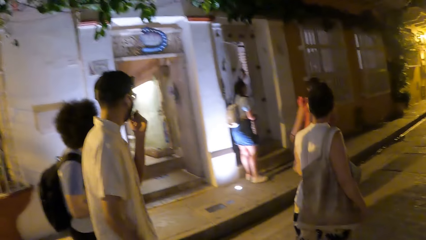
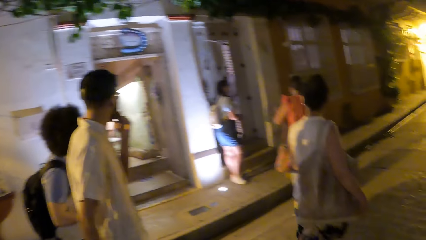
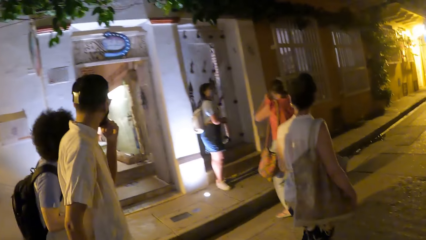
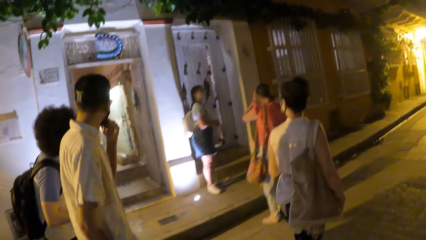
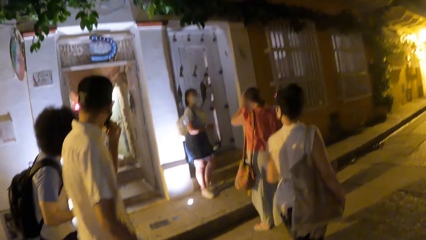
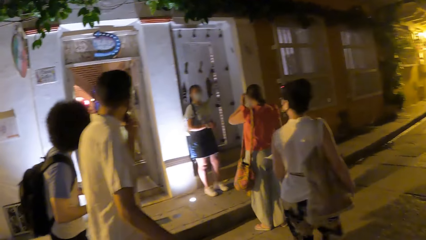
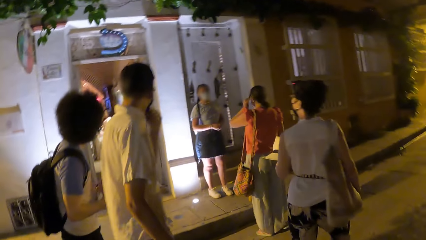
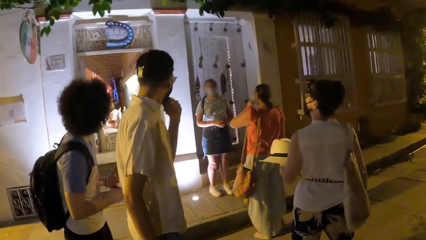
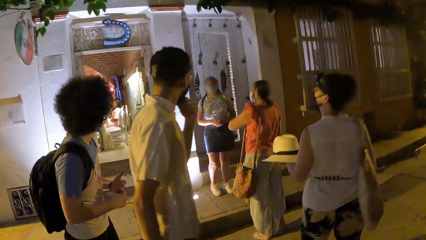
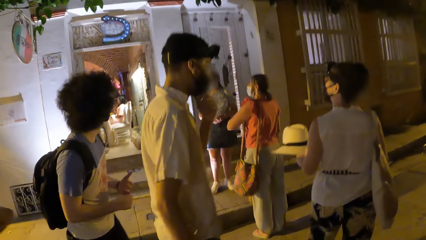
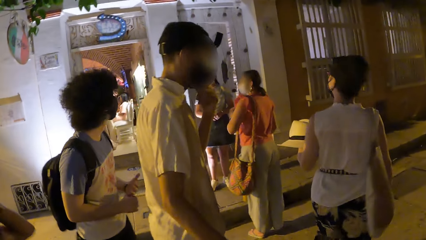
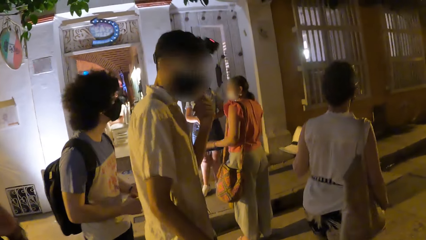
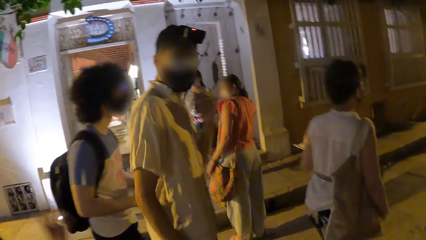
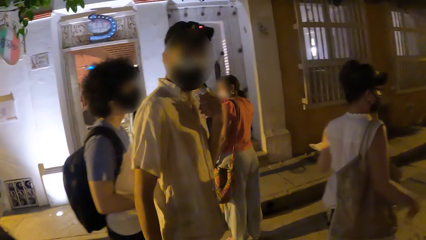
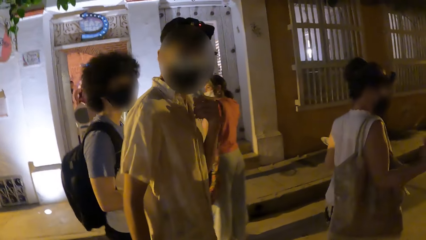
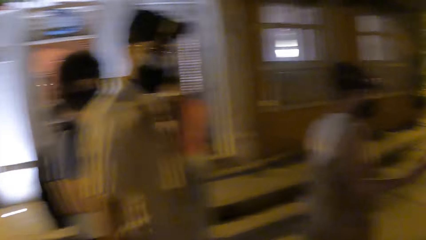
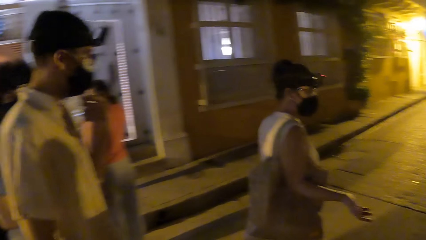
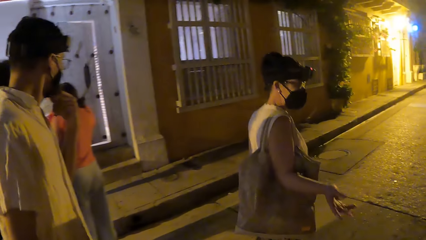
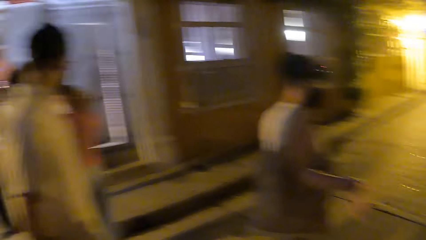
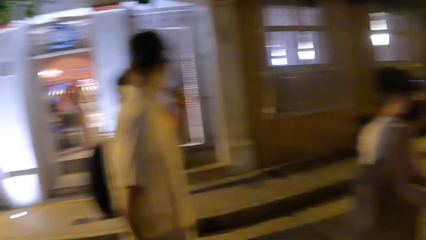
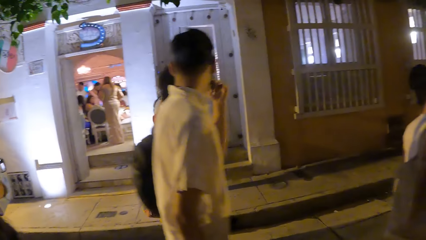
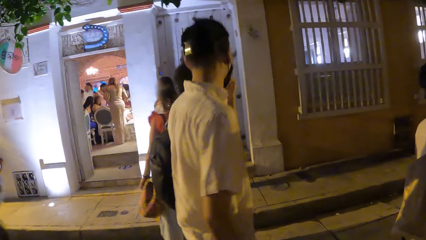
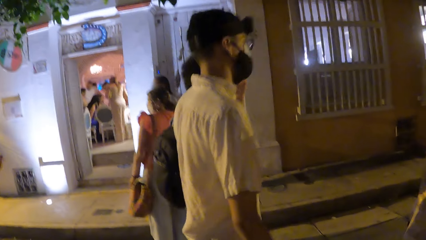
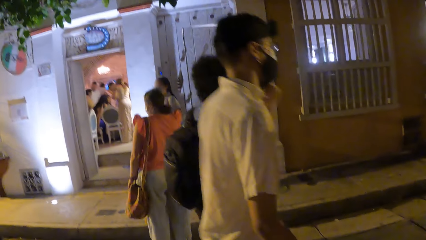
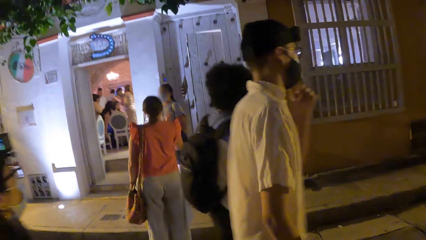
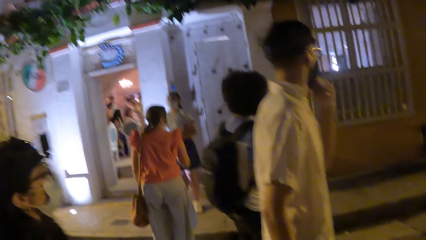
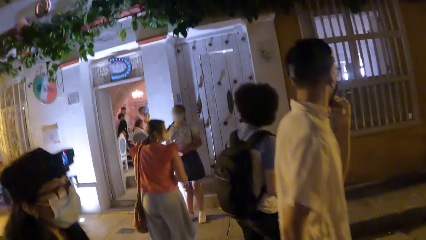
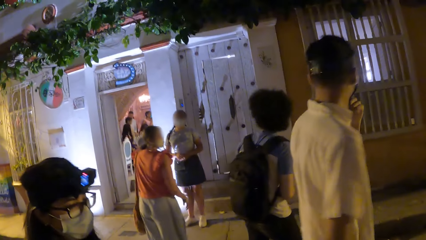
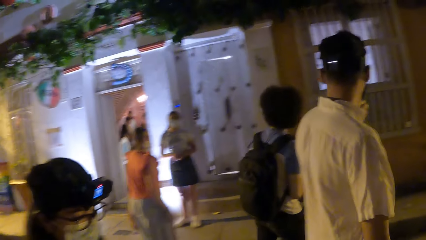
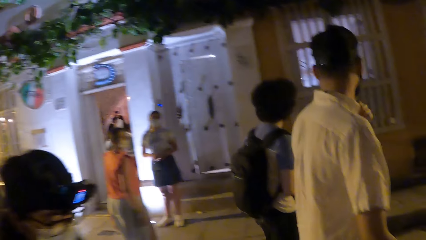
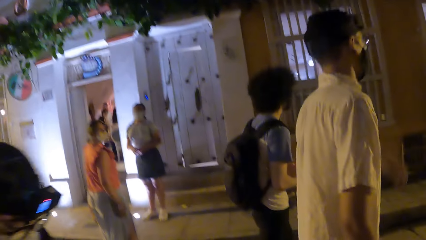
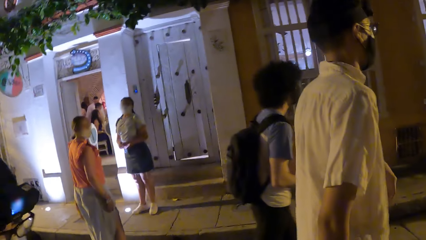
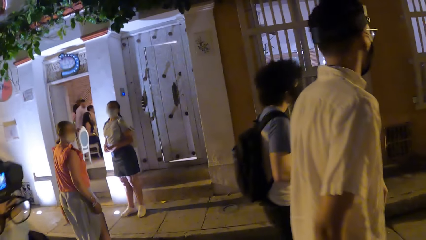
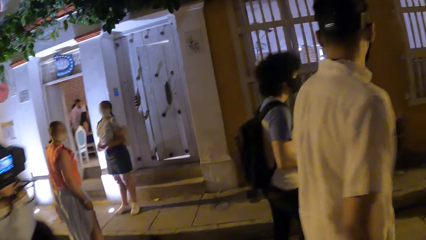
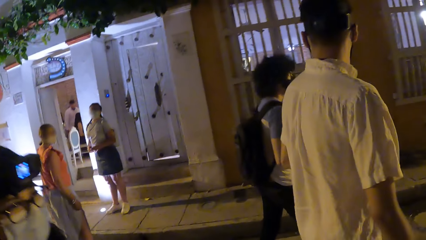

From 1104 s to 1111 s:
The camera wearer looks at a group of people.

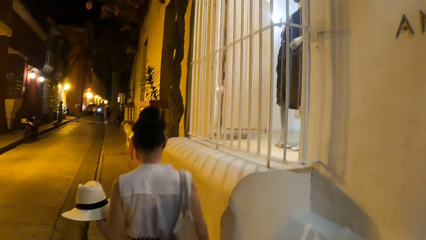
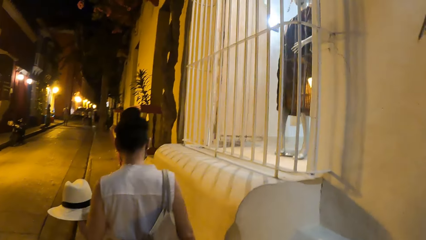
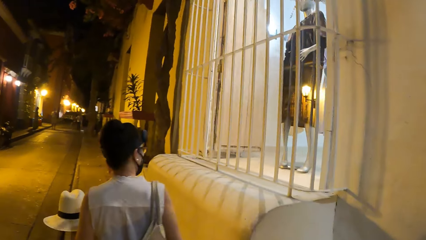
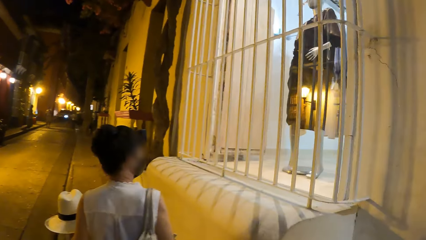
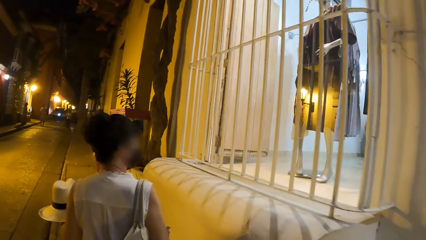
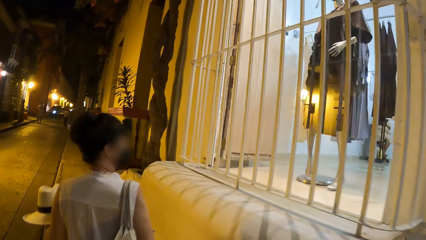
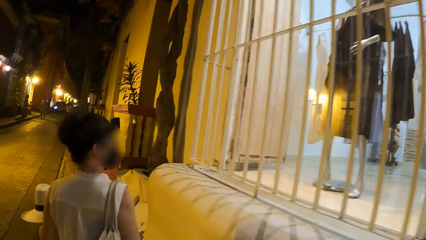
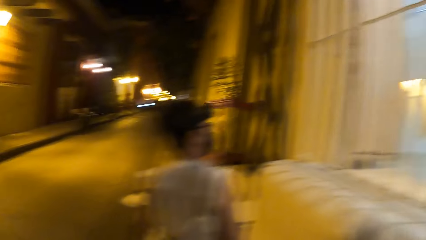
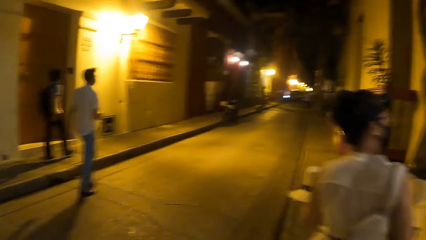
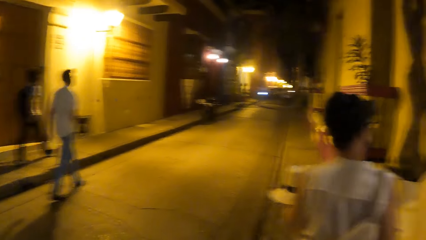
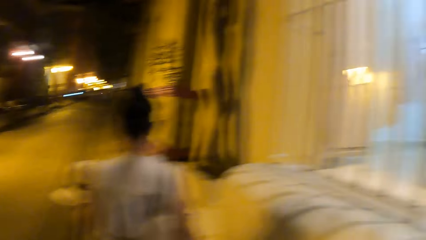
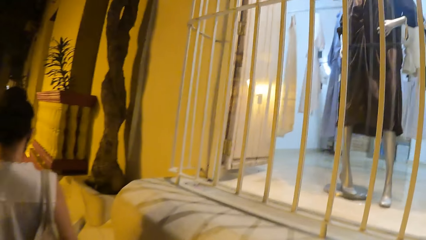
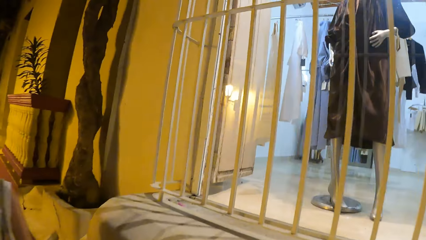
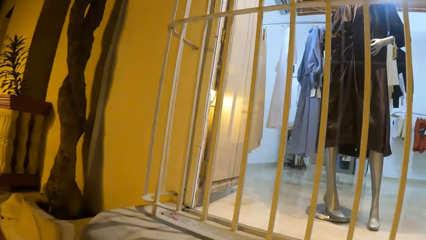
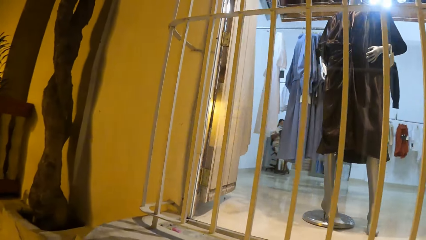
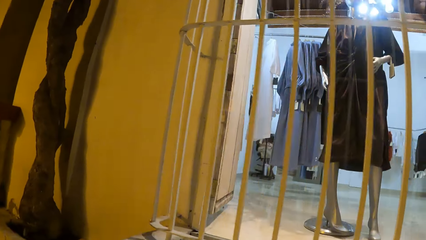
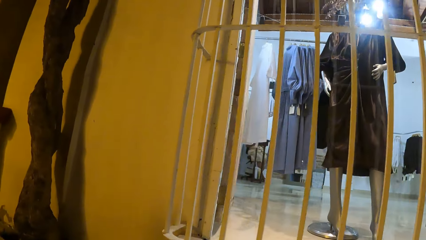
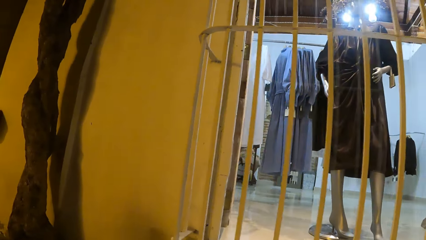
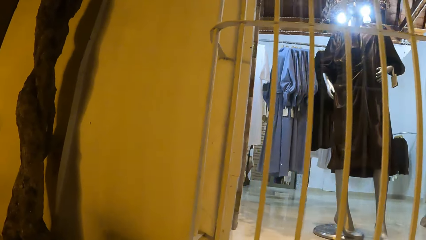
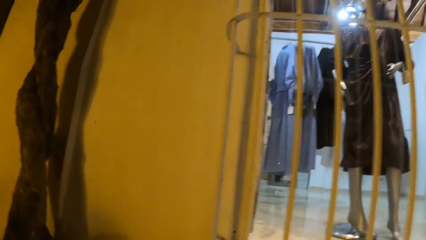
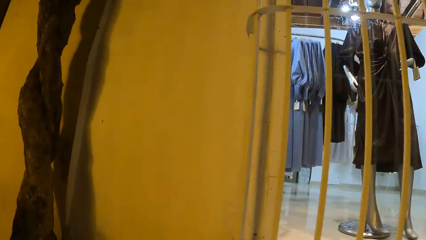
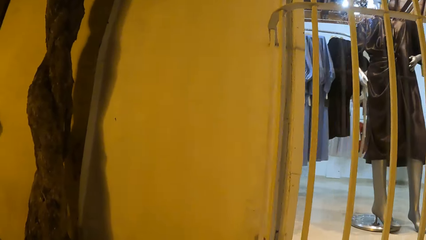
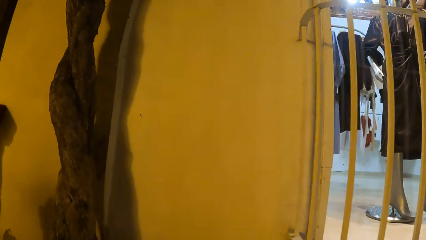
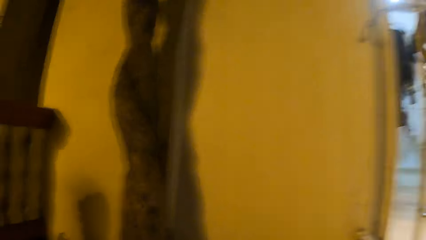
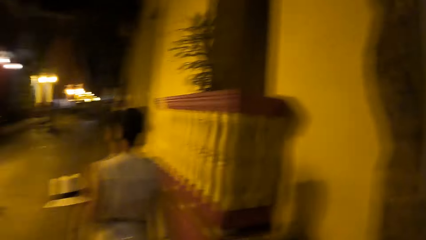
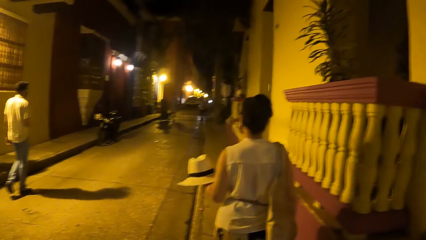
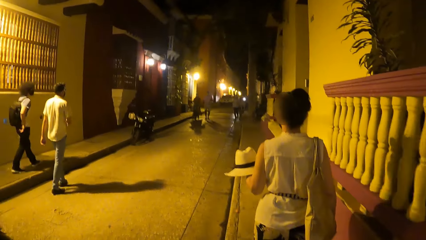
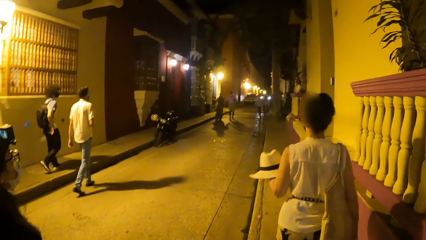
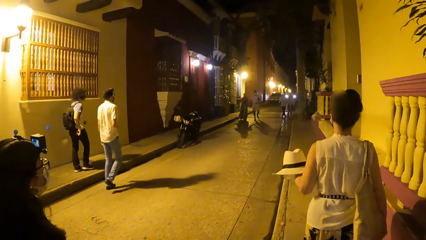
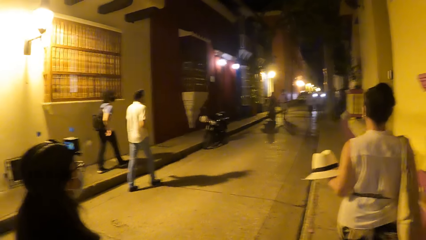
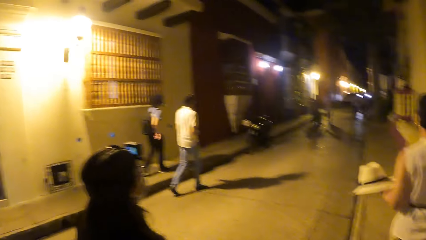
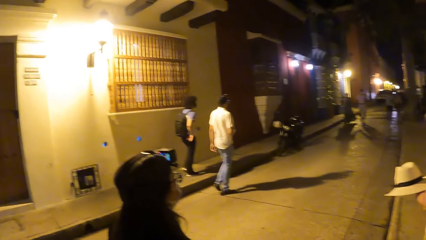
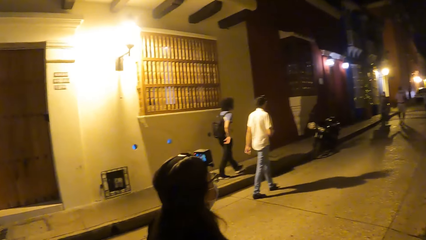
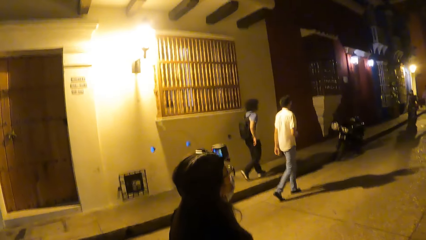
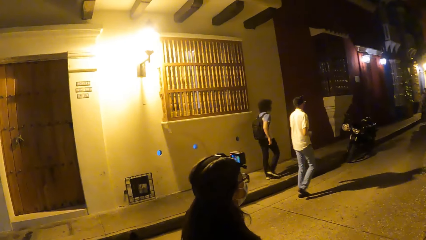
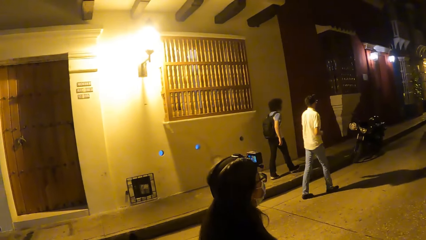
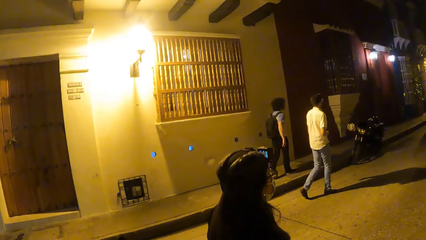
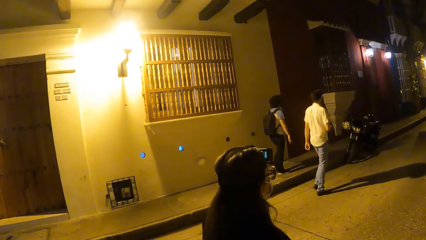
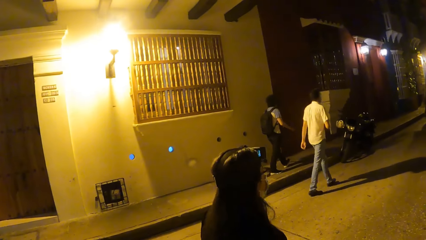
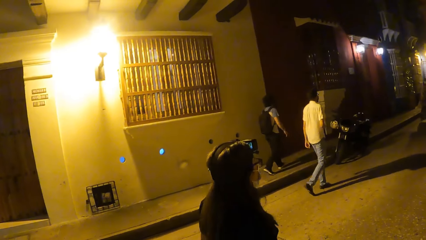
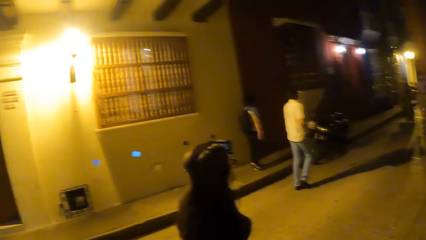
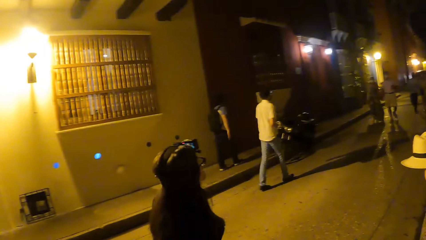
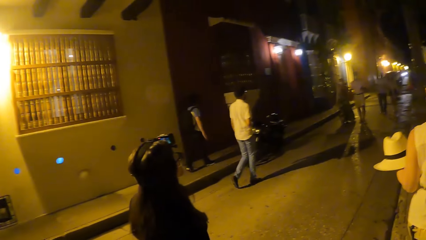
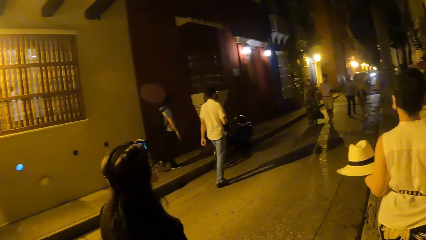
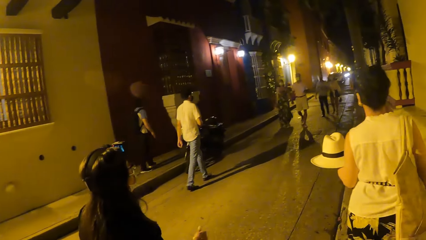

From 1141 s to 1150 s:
The camera wearer looks around. They look in a shop. They walk.
